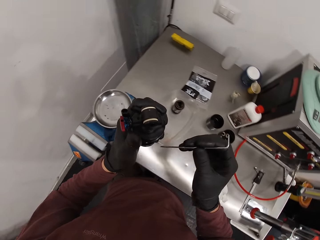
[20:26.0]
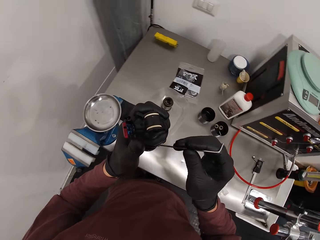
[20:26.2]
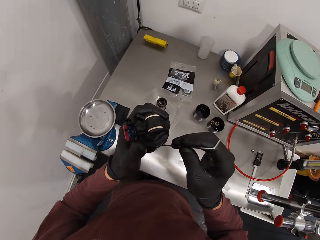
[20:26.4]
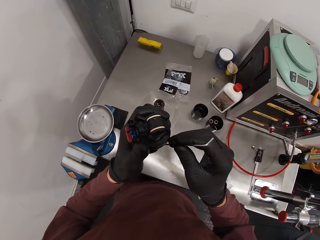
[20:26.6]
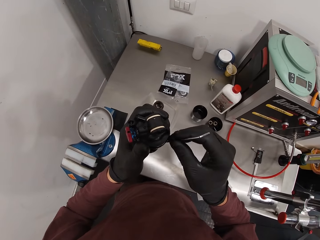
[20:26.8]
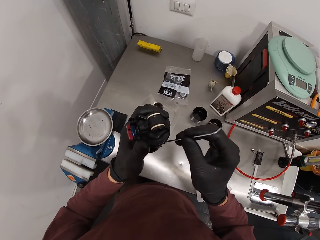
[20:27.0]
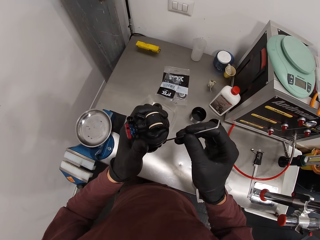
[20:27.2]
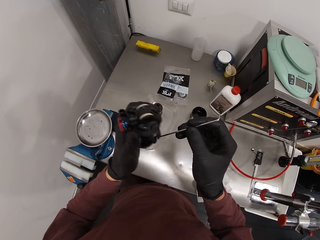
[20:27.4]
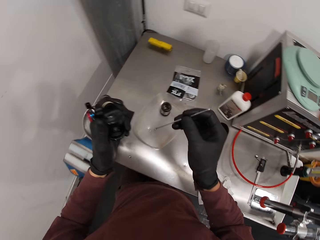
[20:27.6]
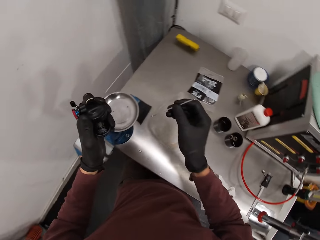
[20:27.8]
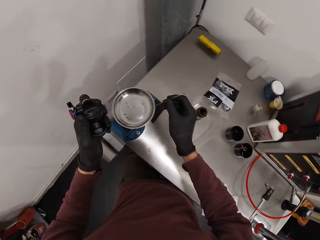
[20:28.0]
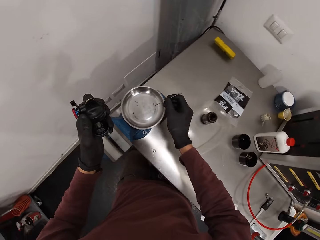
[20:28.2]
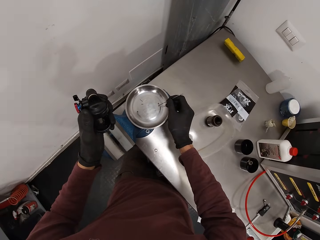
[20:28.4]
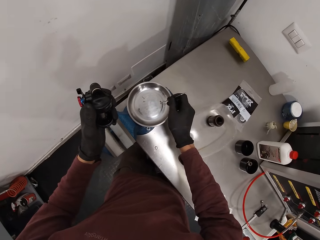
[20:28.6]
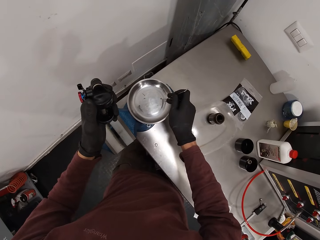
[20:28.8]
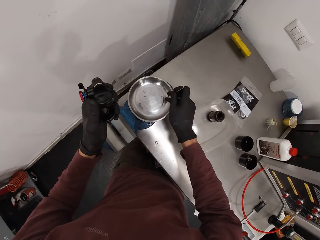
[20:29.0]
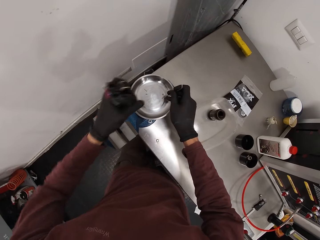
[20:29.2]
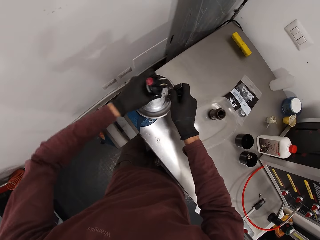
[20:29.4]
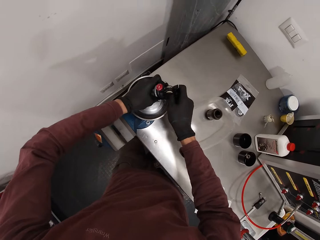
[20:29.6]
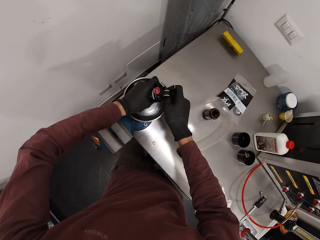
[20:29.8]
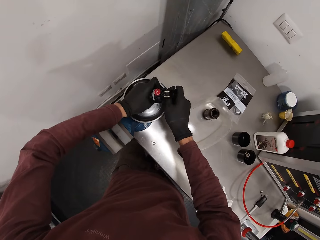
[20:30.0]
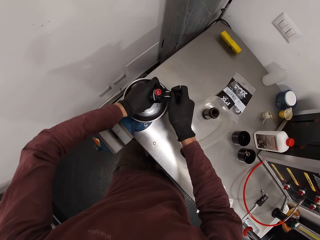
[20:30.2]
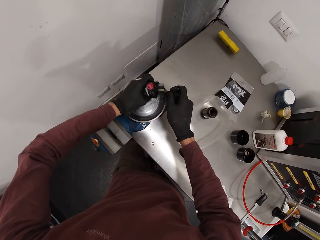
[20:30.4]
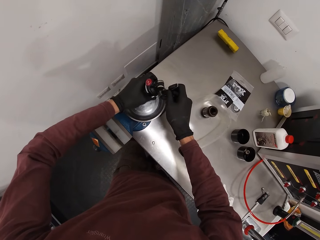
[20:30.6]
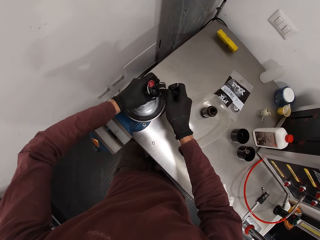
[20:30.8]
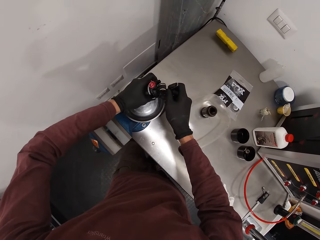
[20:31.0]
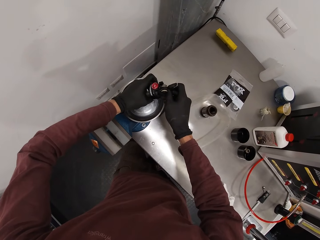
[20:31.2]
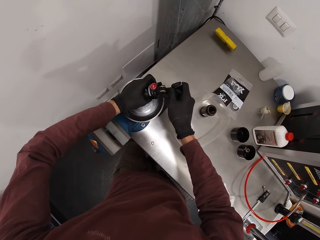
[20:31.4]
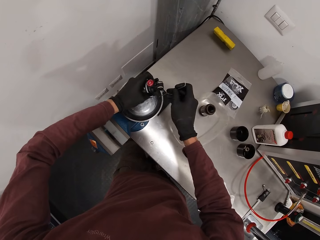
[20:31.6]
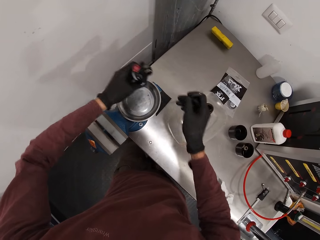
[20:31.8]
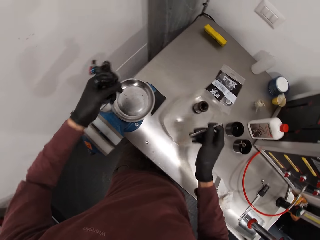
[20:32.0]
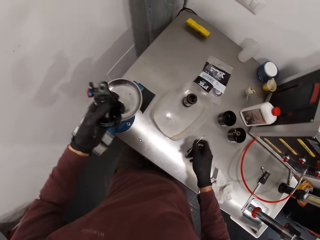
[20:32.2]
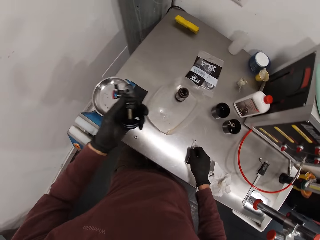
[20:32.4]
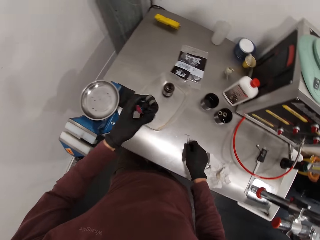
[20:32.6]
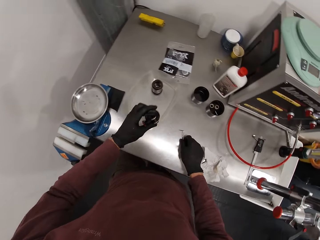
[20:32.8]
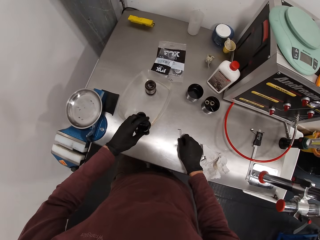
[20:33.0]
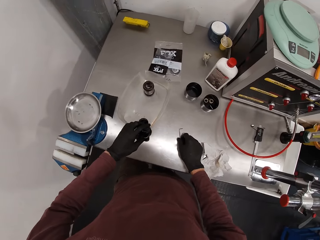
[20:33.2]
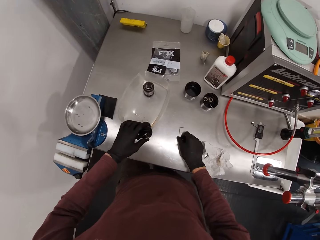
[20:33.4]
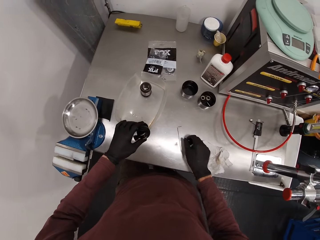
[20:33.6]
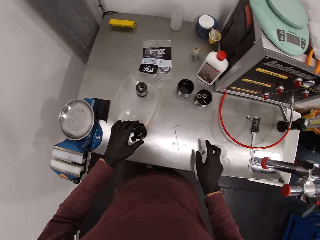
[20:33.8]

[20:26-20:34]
The camera wearer unscrews something. He drops the screw in the tray. He puts the wrench on the table. He drops something on the table using his left hand. He picks the tissue from the table with his right hand.

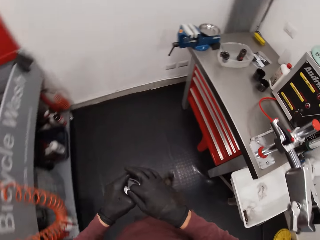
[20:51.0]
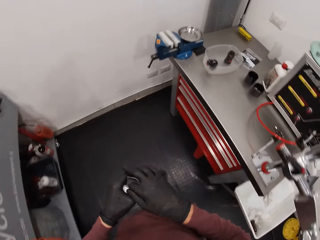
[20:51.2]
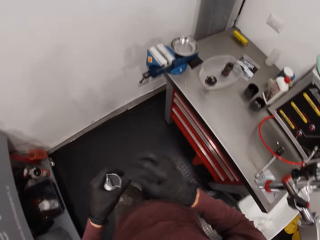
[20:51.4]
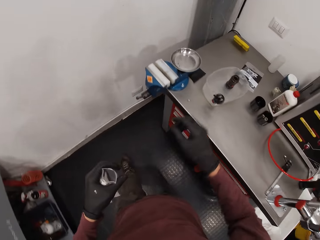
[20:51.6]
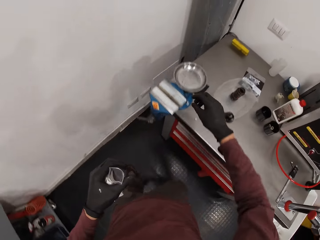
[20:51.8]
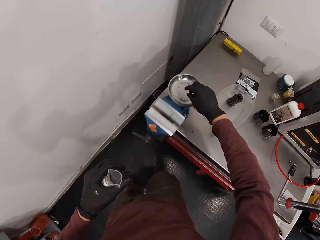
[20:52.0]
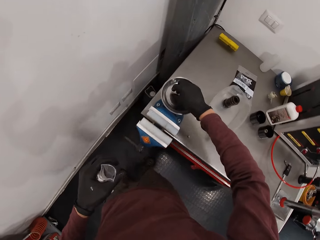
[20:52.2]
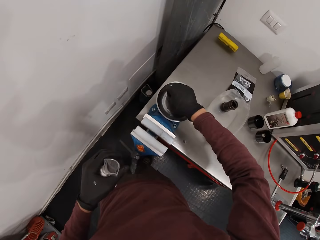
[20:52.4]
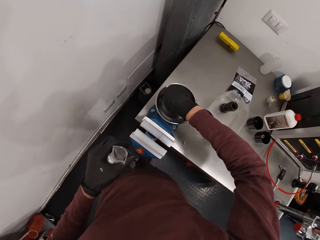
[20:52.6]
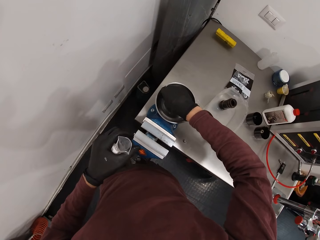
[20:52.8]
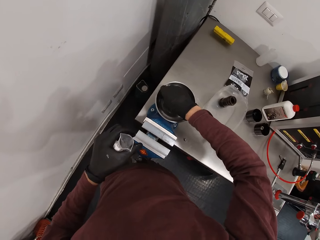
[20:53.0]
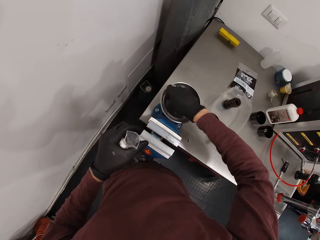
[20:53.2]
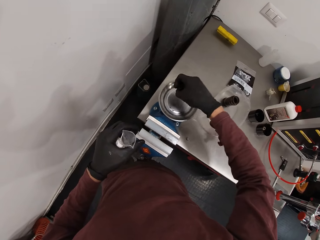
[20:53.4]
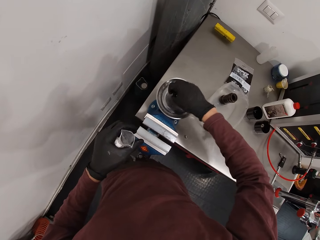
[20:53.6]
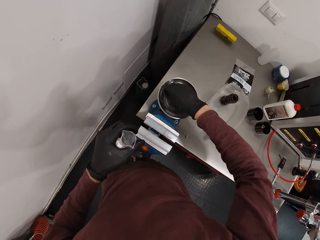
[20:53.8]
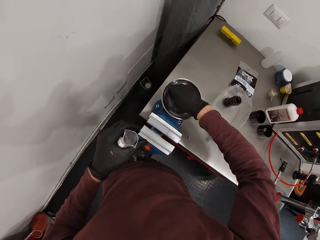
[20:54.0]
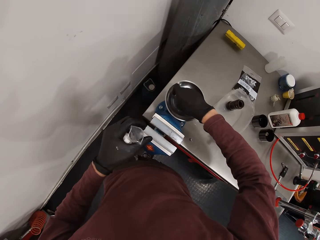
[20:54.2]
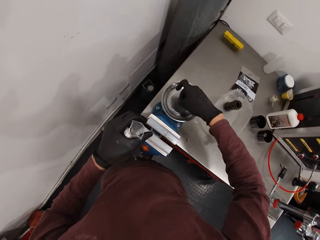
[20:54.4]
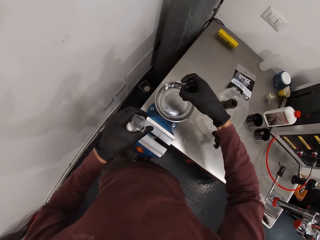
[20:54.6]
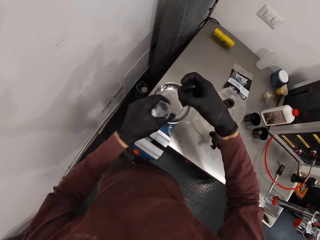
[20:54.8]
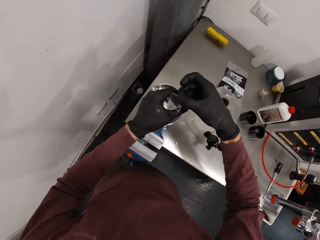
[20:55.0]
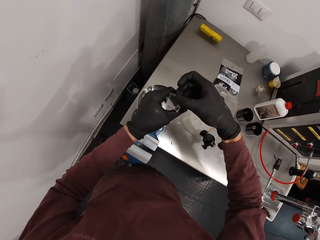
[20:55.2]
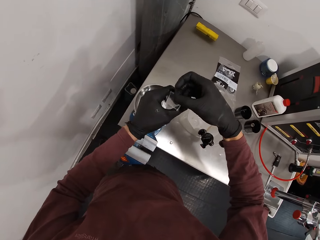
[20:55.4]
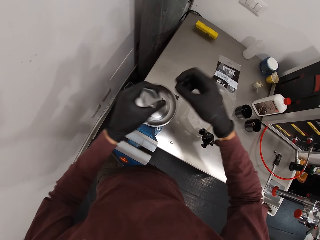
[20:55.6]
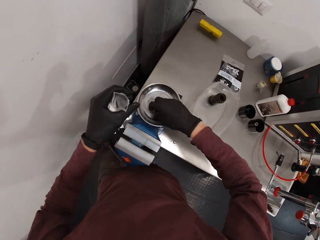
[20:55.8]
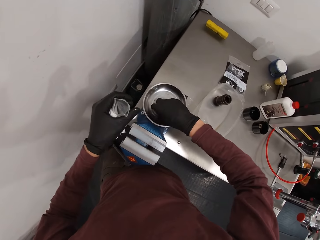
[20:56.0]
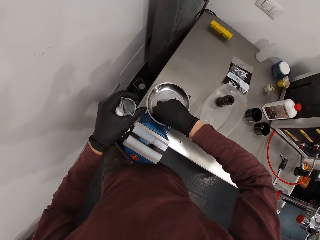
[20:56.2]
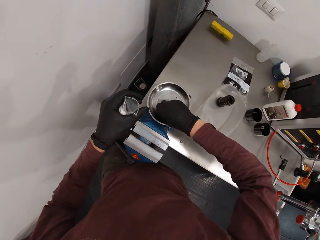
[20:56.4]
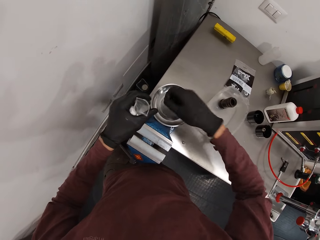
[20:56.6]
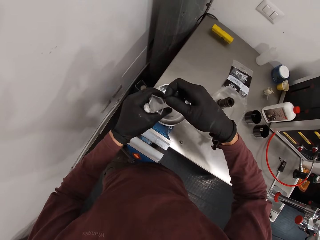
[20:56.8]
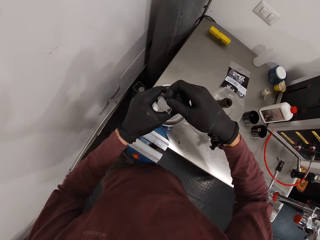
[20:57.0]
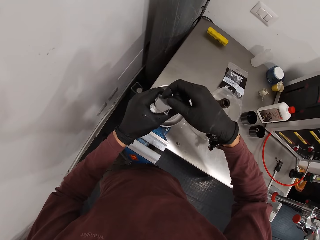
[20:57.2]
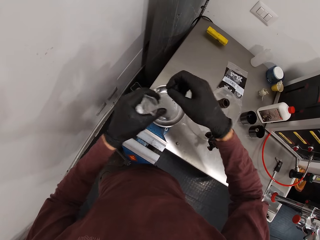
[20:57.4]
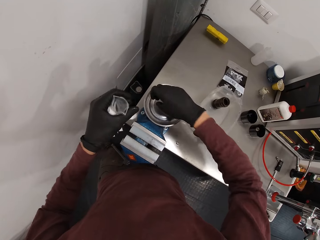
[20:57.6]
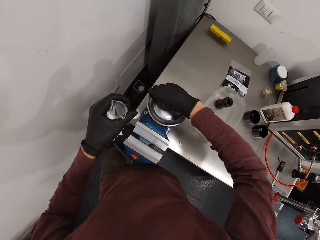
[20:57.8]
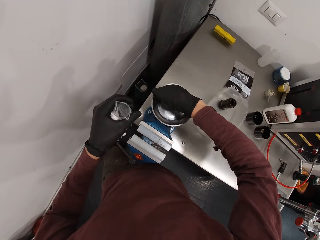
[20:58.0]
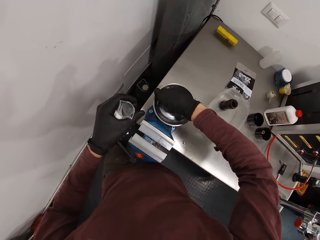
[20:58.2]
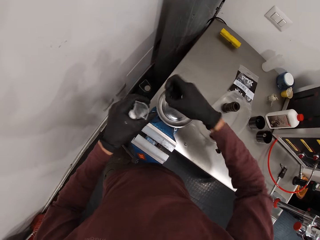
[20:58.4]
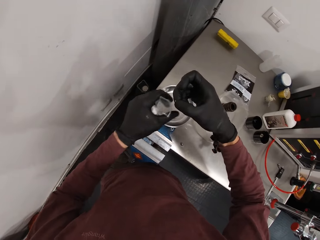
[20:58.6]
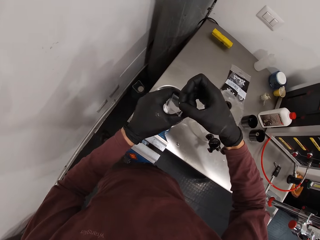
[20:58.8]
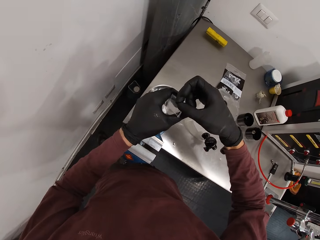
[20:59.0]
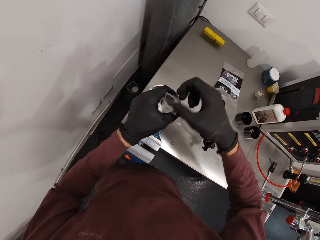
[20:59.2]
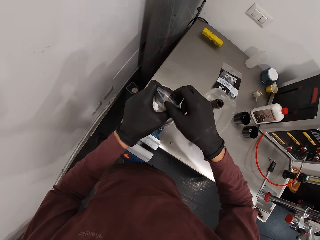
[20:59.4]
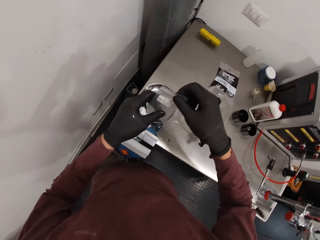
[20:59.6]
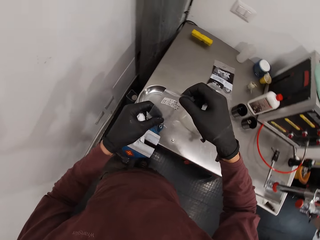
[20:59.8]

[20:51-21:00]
The camera wearer puts the screws from the clamp in the plastic bag with his right hand. He picks screws from the bowl. He puts the screws in the polythene. He picks screws from the bowl. He puts the screws in the polythene. He picks screws from the bowl. He puts the screws in the polythene.

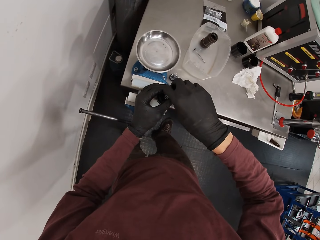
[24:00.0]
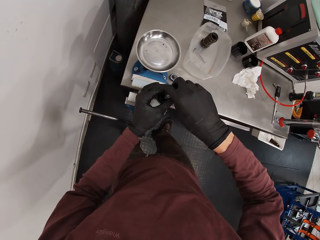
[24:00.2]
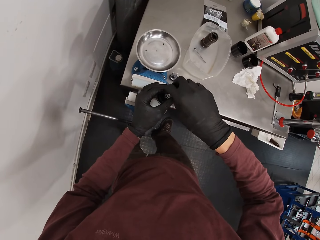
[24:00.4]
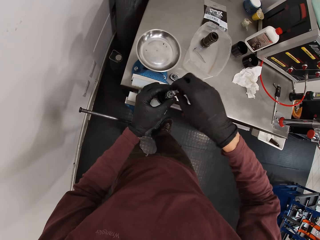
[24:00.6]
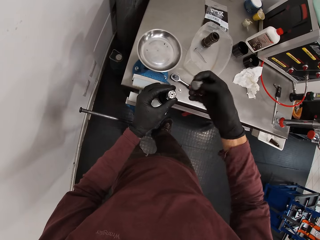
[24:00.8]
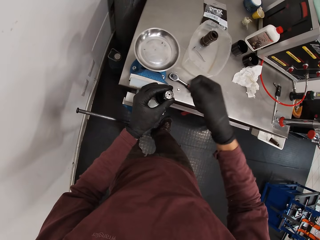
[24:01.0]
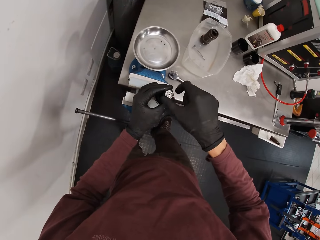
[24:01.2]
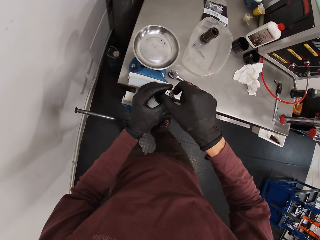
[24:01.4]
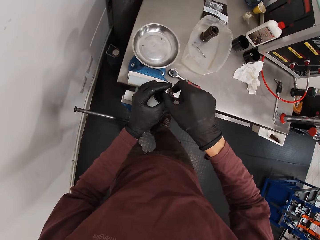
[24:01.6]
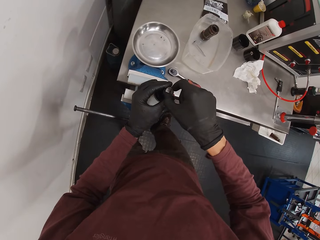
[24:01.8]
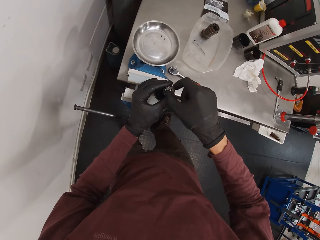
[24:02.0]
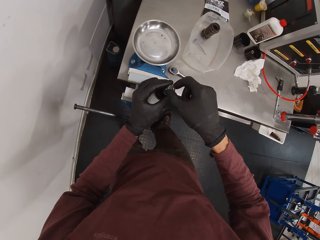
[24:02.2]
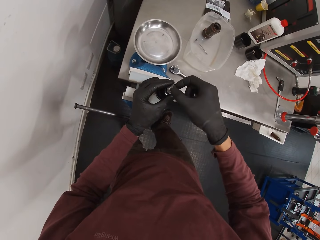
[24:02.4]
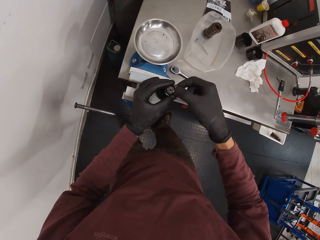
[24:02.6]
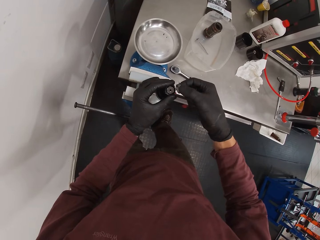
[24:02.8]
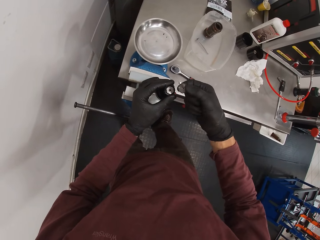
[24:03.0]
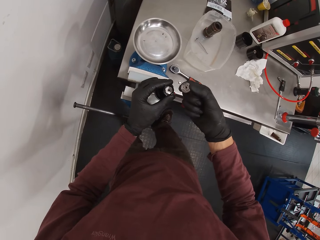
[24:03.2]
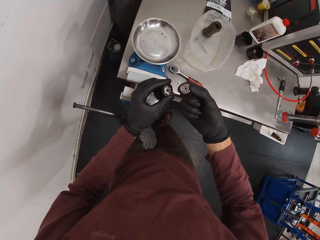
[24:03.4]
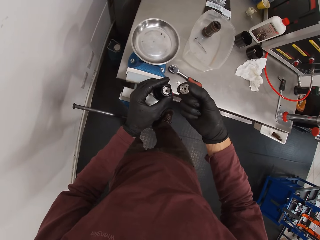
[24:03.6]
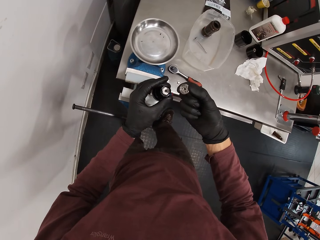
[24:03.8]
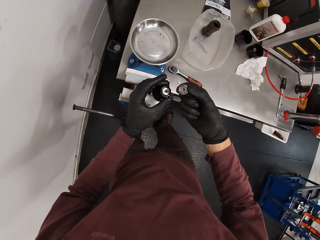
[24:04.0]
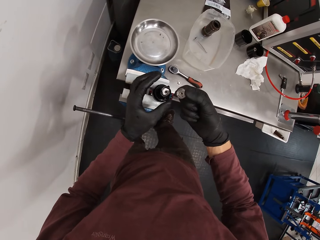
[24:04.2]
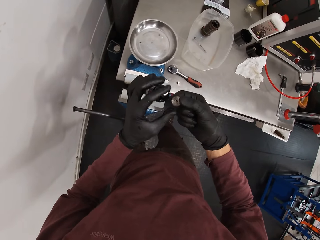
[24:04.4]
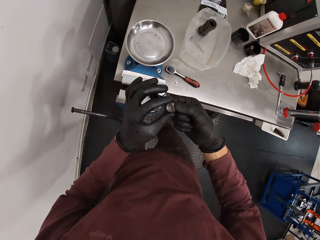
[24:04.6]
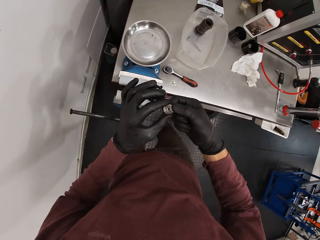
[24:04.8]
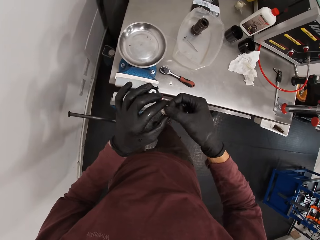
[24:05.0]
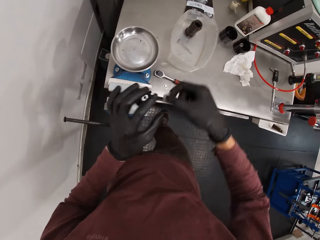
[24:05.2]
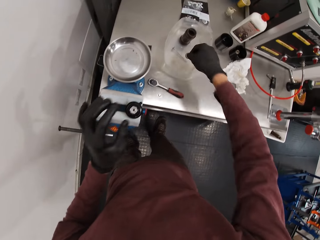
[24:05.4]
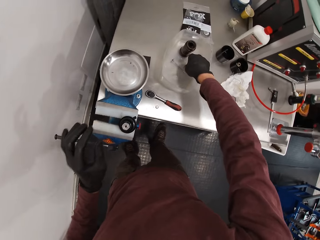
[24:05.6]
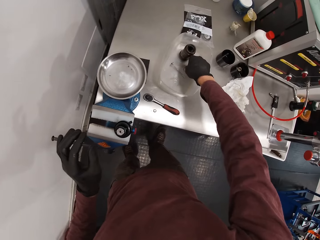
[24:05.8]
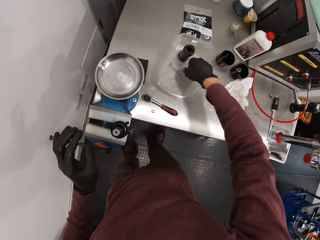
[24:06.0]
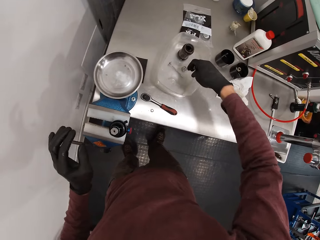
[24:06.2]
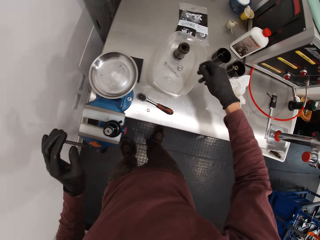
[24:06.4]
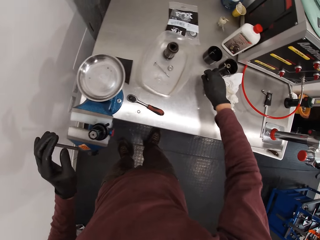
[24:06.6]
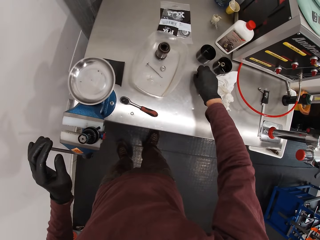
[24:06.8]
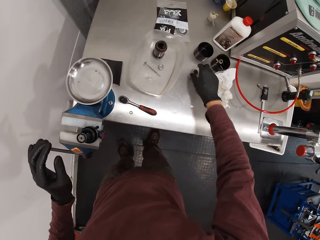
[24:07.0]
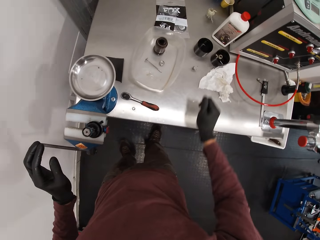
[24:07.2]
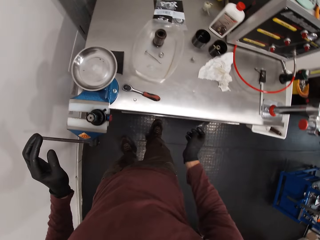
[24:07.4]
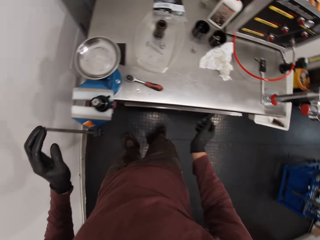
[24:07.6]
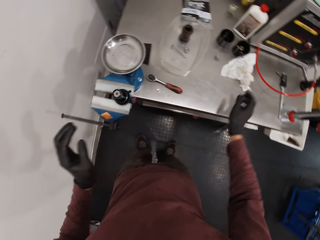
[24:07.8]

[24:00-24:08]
The camera wearer holds the nut. He moves the right hand. He removes a part of the machine with his right hand. He looks at the bolt nut. He moves both hands, holds the part of the machine with both hands. He moves the right hand. He drops the part of the machine in a bowl on the workstation with his right hand. He moves the right hand. He drops the bolt on the workstation with his right hand. He moves the right hand and makes a step.
